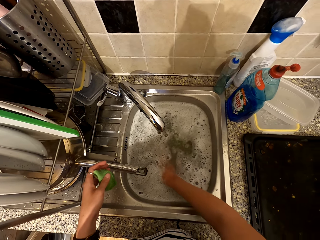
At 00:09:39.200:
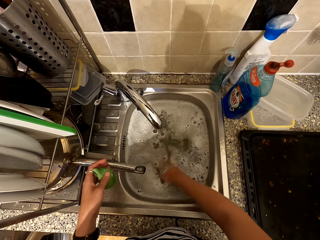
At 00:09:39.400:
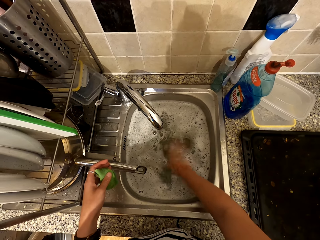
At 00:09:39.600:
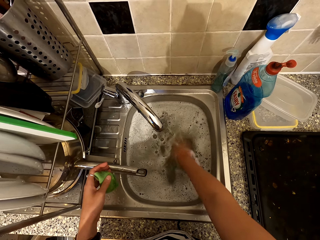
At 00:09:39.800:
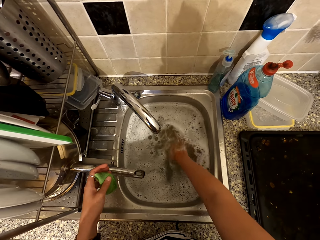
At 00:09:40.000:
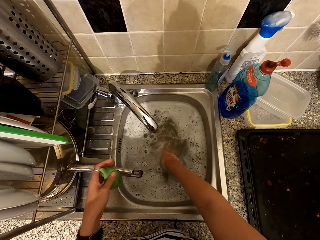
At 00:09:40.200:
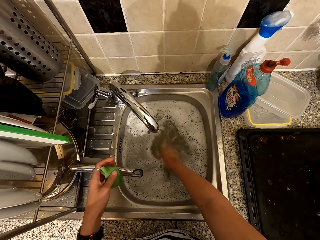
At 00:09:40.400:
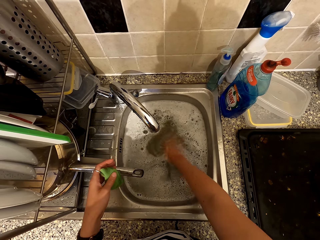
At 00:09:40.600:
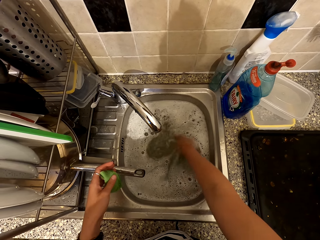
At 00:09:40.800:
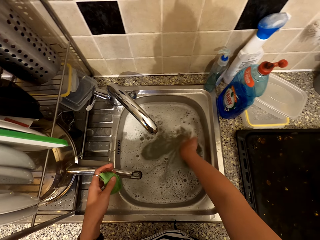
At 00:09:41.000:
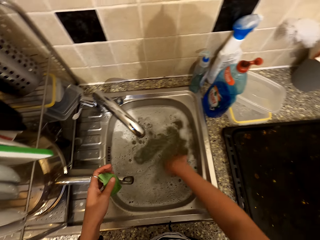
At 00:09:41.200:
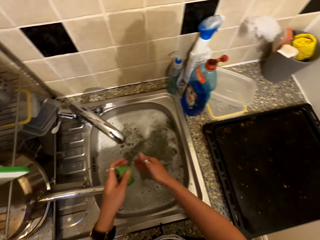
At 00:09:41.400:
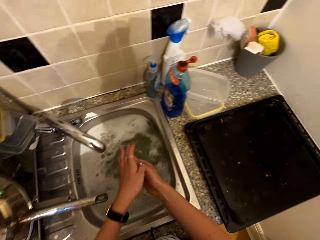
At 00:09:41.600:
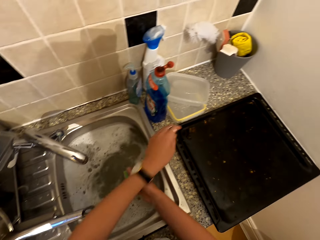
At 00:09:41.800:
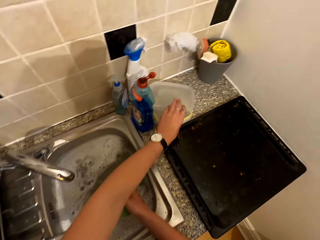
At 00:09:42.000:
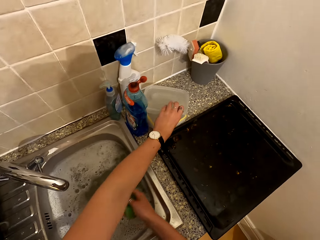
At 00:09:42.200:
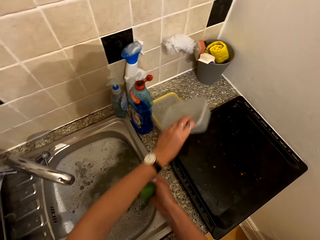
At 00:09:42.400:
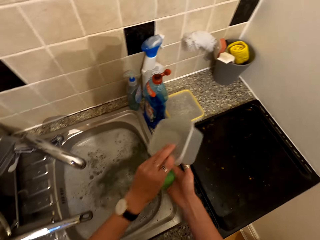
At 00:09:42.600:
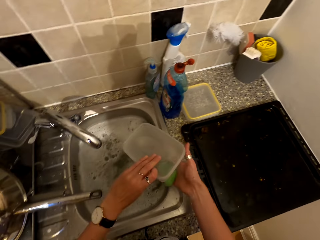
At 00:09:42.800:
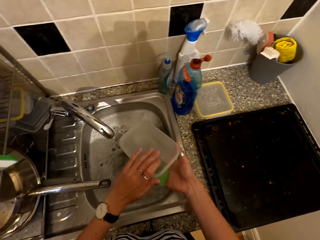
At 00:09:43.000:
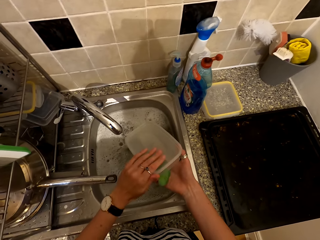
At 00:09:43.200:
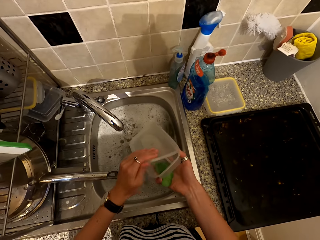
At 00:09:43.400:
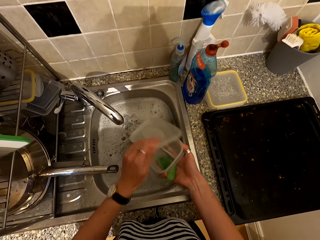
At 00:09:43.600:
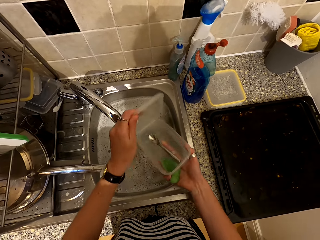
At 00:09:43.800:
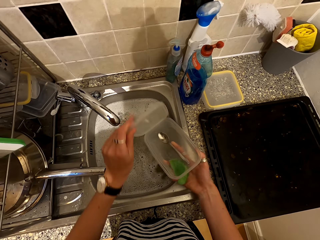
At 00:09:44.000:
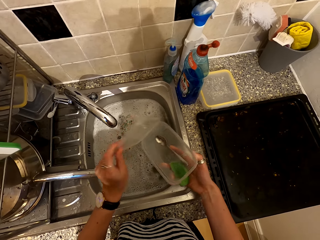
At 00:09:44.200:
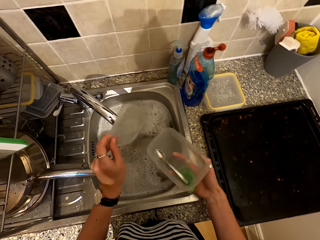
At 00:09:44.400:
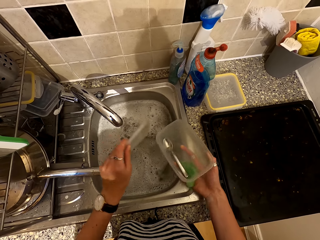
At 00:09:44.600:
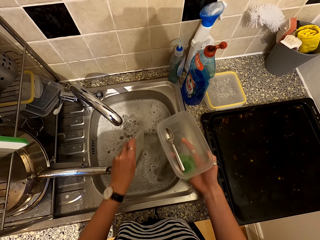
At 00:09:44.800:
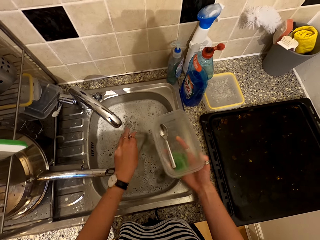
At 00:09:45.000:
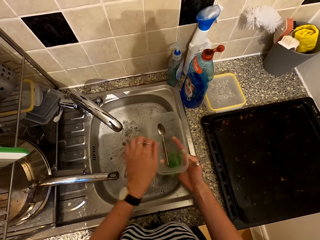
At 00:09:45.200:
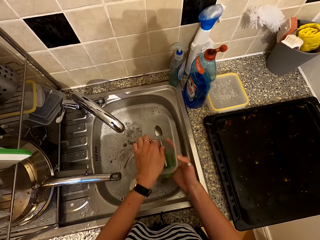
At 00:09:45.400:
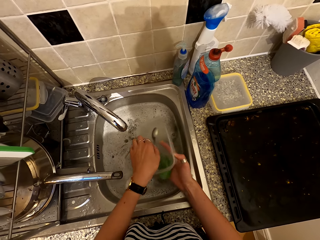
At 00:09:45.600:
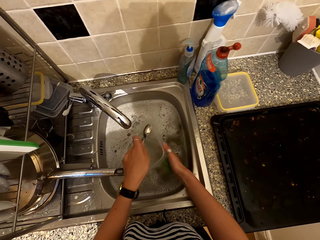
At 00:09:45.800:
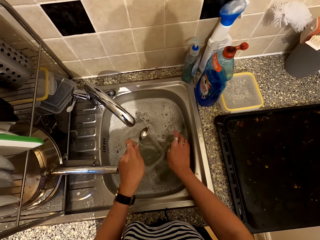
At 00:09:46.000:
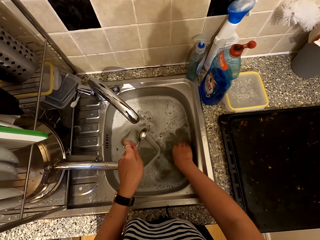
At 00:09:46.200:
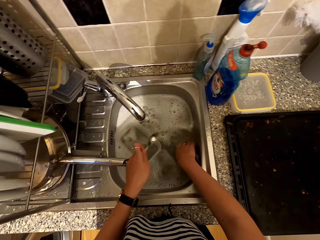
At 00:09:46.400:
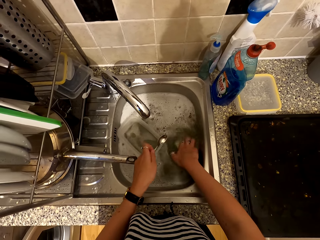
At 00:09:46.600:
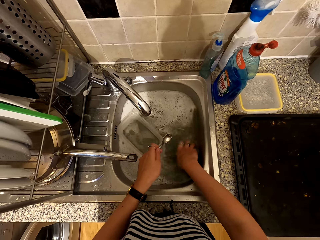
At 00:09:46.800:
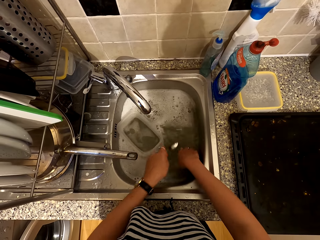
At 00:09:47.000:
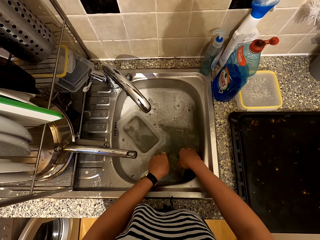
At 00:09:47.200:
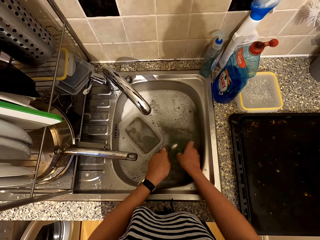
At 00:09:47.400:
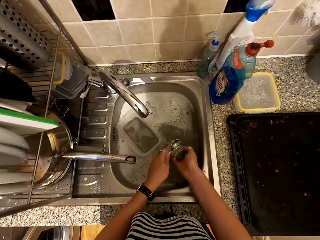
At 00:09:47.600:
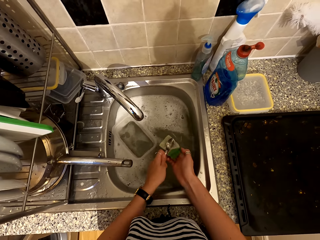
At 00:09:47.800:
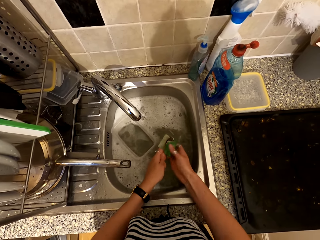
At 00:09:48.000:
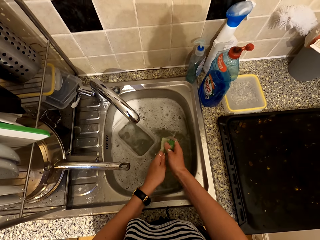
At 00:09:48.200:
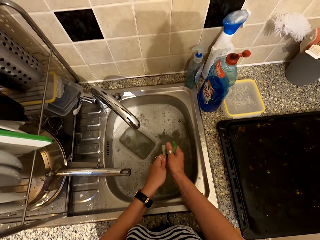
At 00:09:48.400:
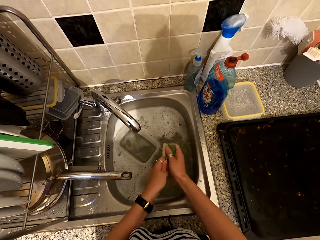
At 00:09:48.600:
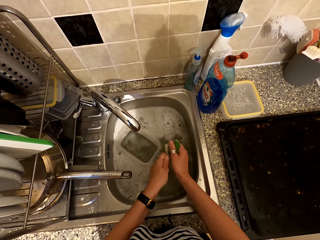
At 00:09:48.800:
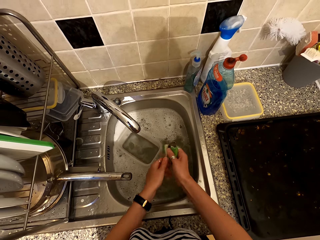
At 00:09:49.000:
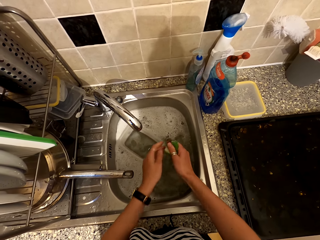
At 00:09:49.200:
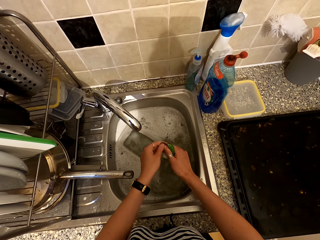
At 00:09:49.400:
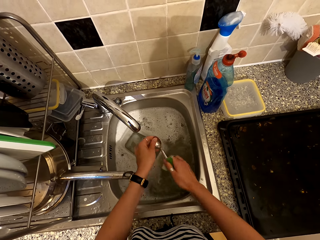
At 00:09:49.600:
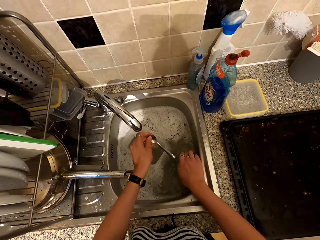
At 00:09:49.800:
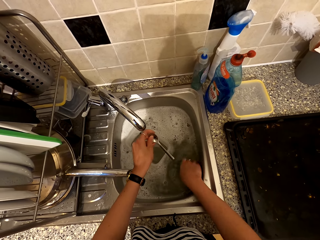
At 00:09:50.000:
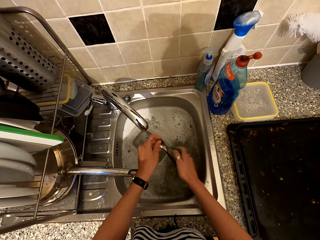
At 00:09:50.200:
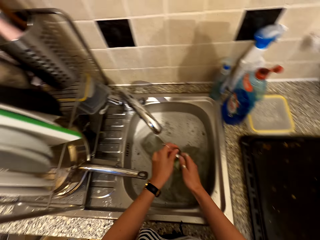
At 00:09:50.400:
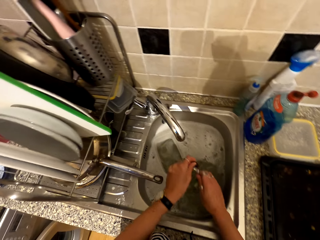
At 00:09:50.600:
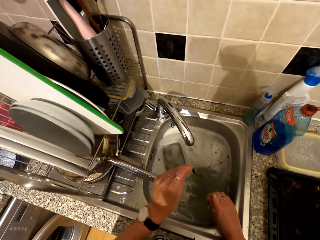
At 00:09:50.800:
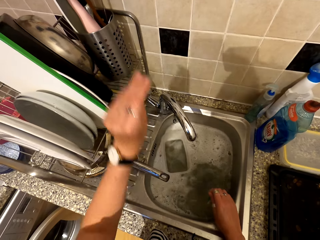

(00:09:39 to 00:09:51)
The camera wearer picks up a dish from the counter top. They open the dish. They drop the lid in the sink. They remove a spoon from the dish. They drop the dish in the sink. They take a sponge. They wash the spoon in the sink.

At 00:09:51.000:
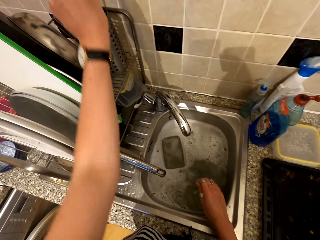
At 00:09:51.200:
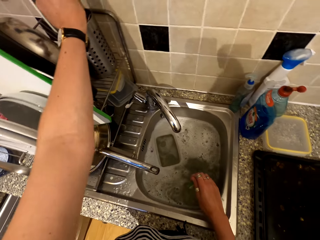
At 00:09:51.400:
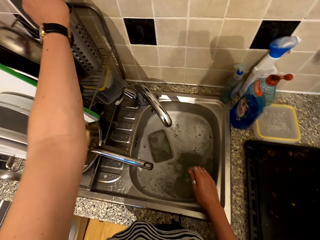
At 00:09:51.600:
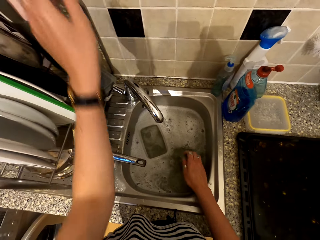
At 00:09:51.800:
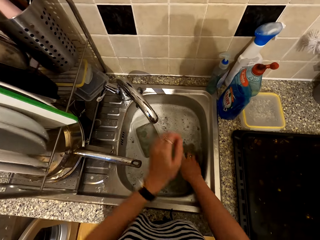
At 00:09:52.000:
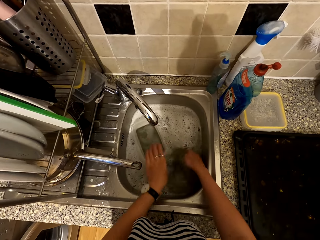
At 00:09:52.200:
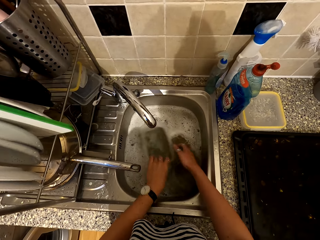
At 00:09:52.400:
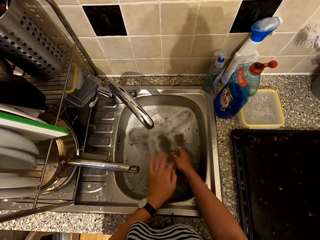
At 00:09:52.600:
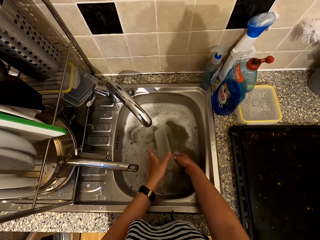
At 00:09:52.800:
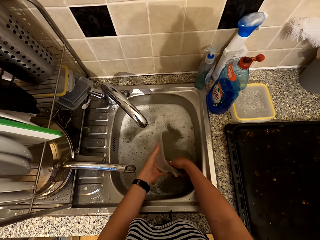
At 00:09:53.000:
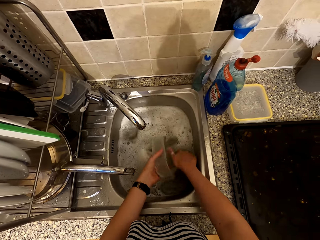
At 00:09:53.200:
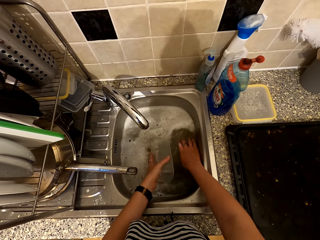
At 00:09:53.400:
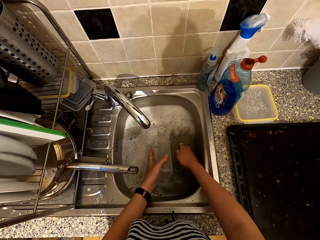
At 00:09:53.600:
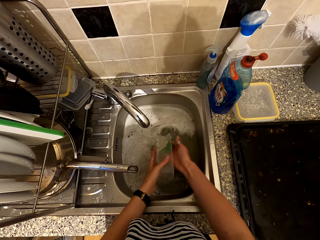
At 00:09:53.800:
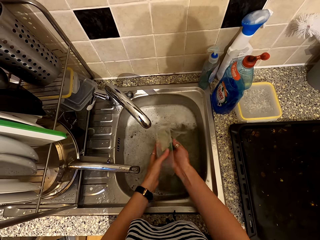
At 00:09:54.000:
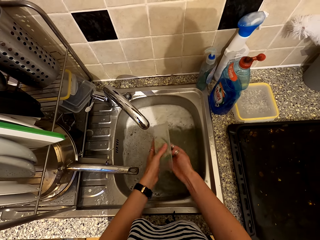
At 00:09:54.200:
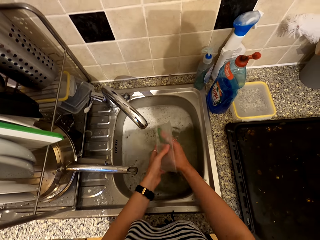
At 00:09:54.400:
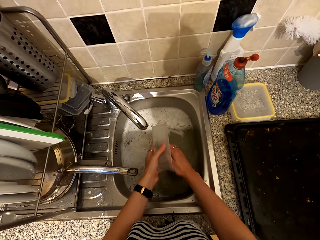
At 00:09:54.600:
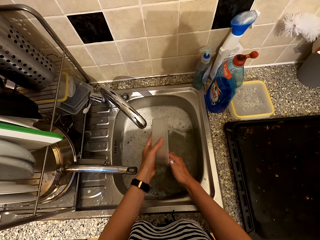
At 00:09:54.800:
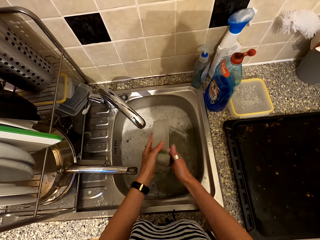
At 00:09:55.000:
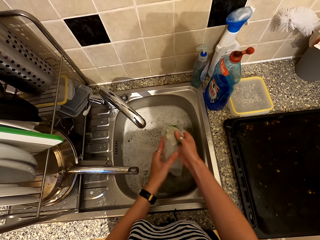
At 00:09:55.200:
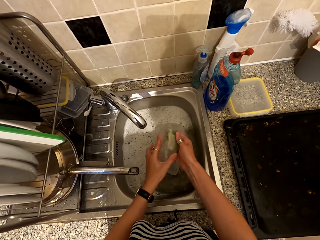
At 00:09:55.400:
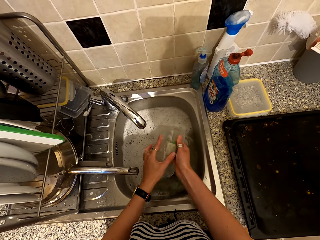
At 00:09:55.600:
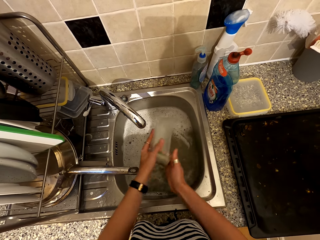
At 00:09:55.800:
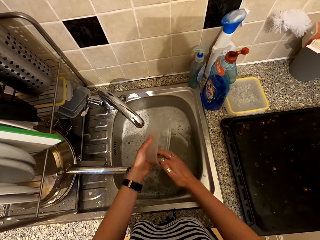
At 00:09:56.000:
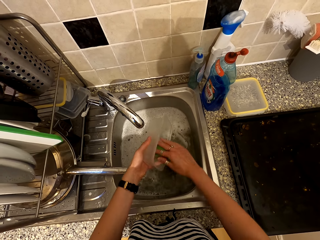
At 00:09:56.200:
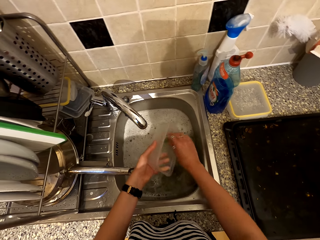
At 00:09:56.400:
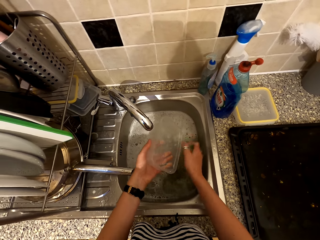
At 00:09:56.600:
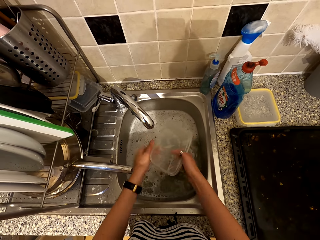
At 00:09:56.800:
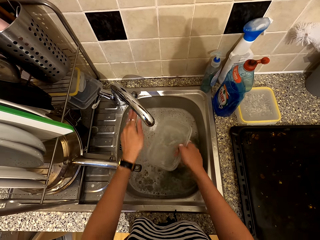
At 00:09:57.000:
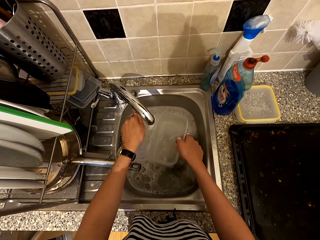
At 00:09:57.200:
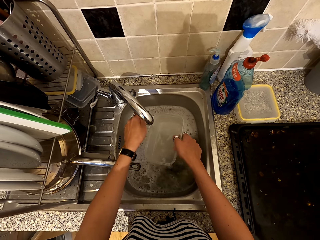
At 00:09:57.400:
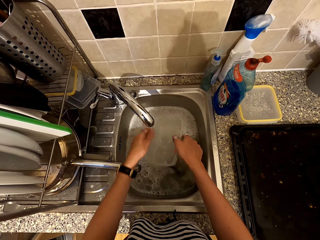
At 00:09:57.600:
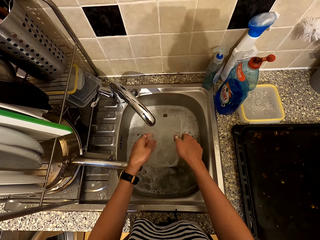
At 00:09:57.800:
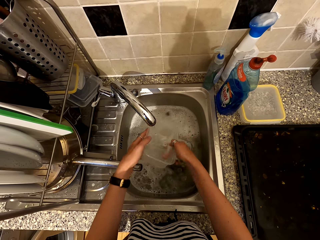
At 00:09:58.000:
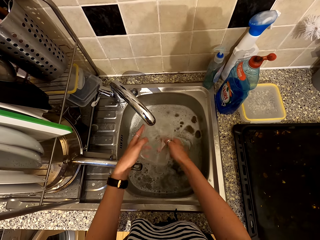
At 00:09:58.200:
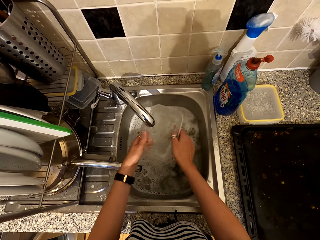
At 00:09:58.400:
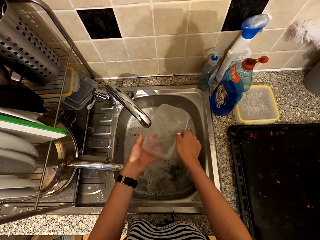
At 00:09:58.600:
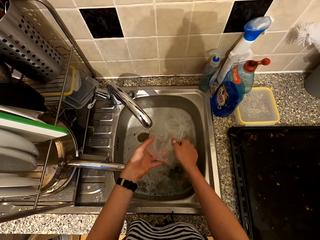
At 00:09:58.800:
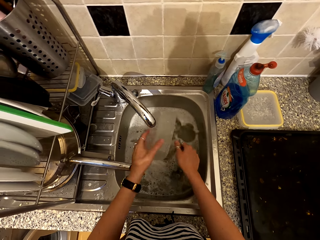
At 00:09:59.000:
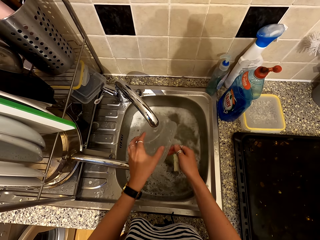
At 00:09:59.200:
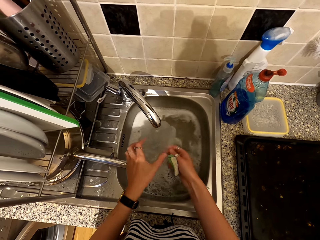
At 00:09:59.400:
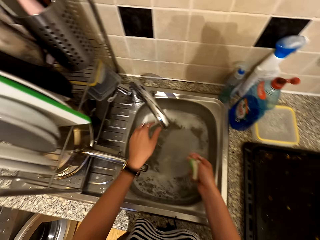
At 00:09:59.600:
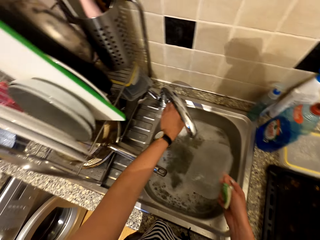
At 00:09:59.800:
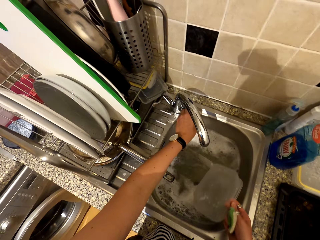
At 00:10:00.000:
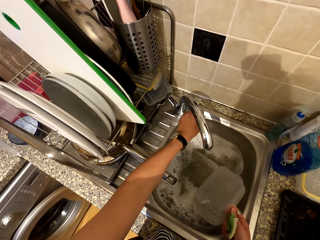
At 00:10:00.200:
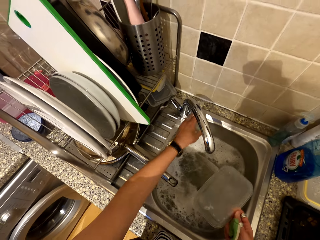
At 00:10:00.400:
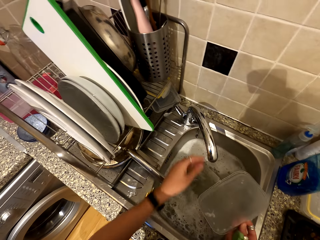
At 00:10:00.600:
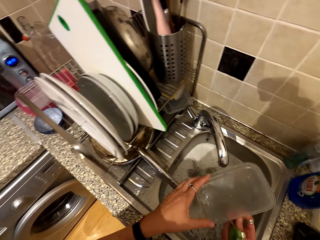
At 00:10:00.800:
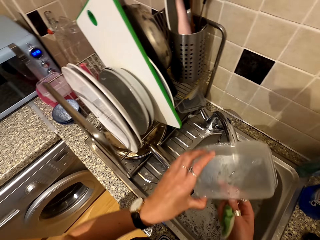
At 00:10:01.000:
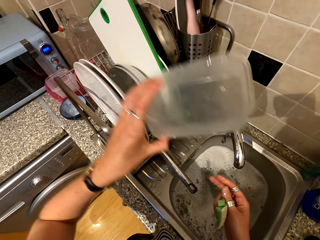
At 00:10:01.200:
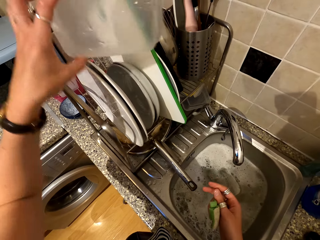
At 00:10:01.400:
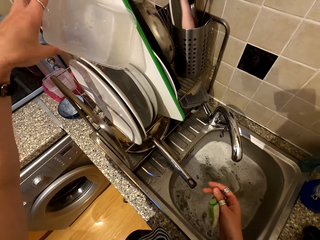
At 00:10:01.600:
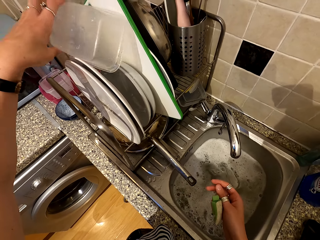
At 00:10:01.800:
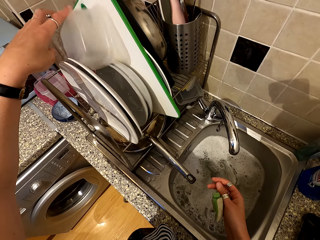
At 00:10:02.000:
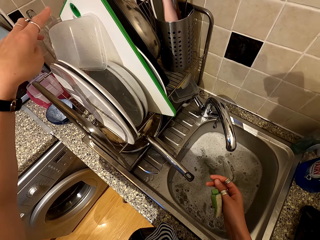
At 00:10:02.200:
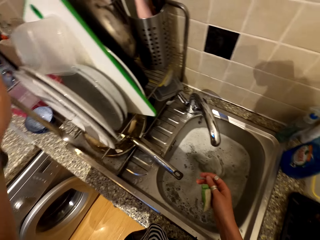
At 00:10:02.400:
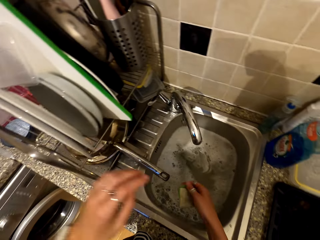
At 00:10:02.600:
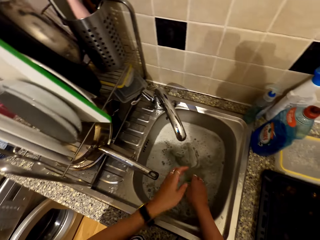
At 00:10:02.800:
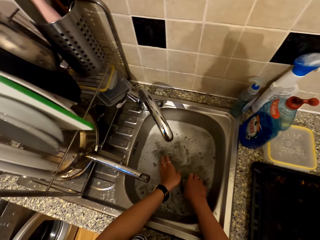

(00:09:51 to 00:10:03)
The camera wearer places the spoon in the spoon holder. They wash the dish in the sink. They open the tap. They rinse the dish in the tap. They close the tap. They place the dish in the utensil rack.
